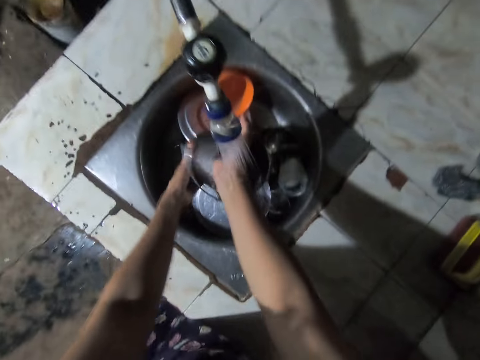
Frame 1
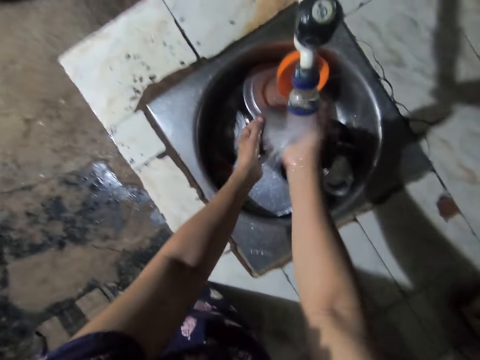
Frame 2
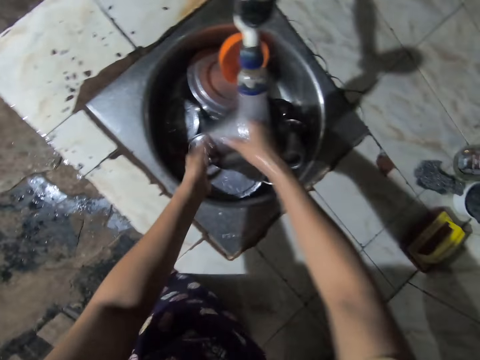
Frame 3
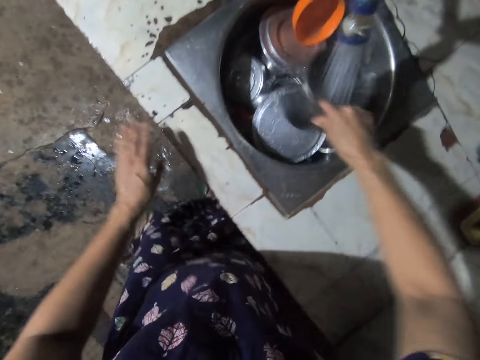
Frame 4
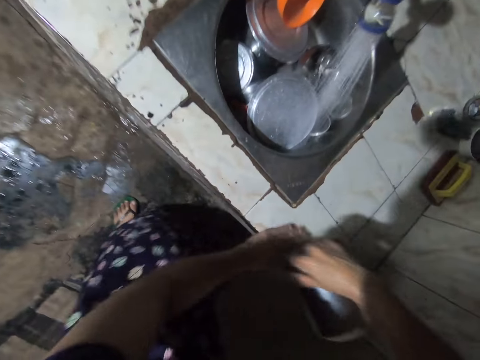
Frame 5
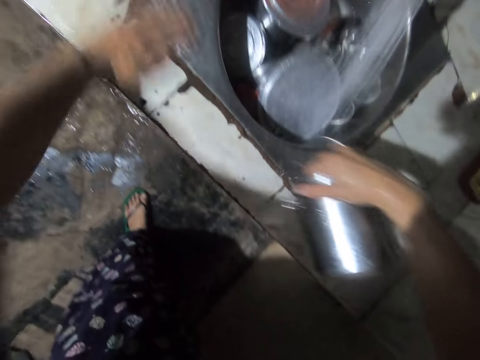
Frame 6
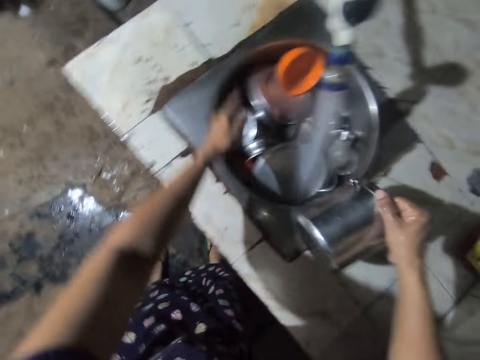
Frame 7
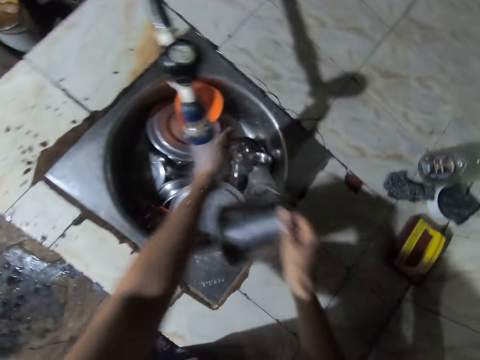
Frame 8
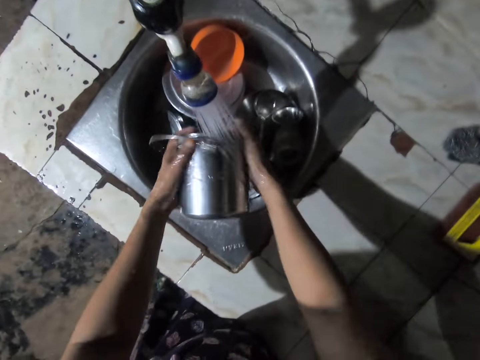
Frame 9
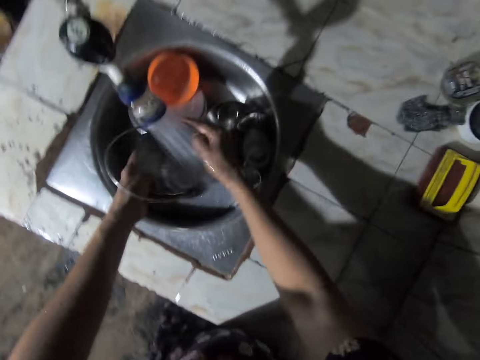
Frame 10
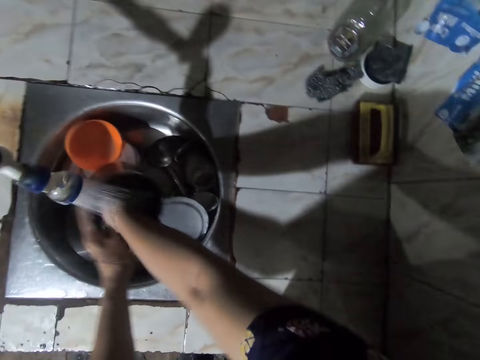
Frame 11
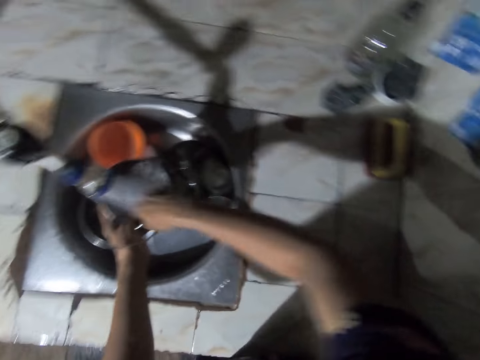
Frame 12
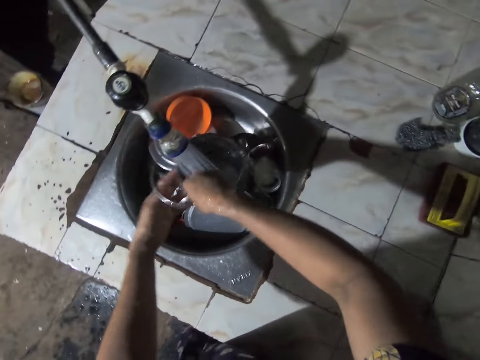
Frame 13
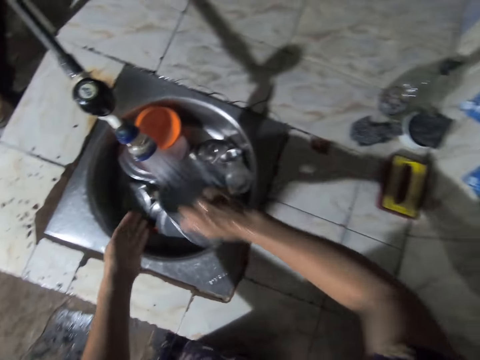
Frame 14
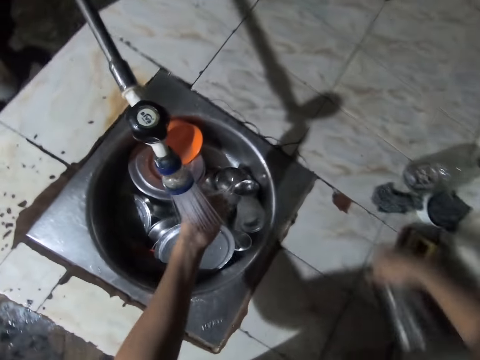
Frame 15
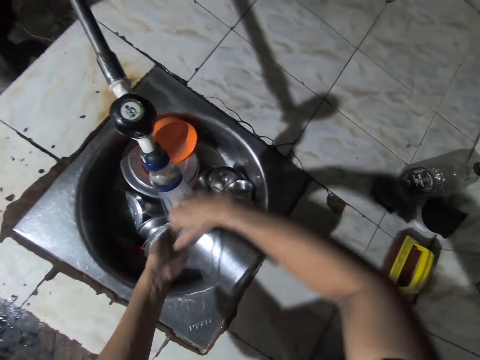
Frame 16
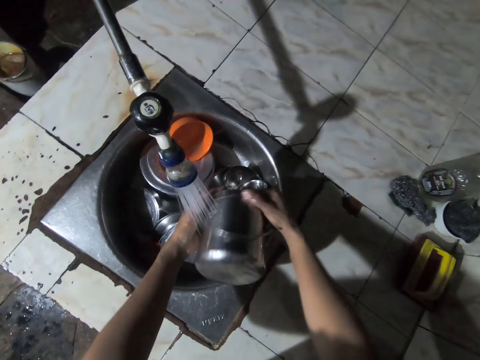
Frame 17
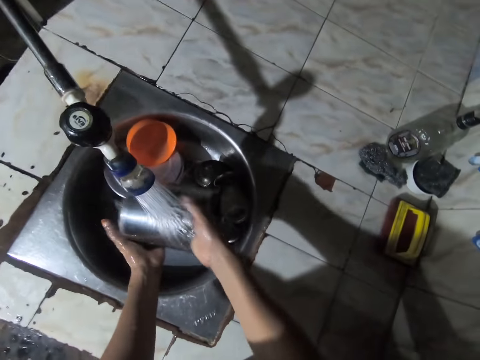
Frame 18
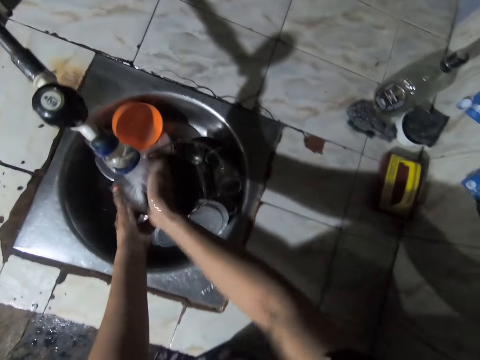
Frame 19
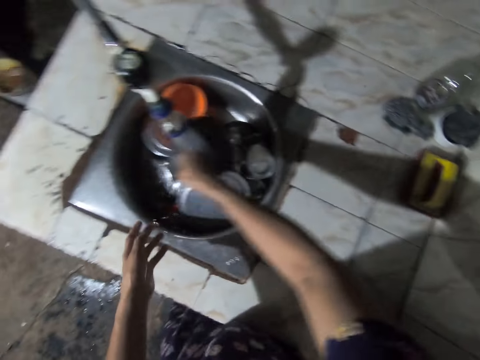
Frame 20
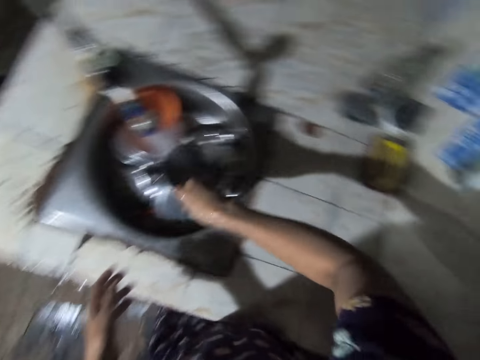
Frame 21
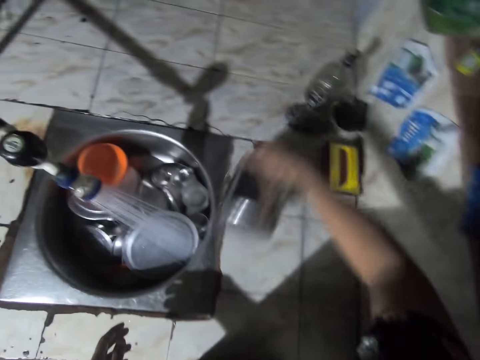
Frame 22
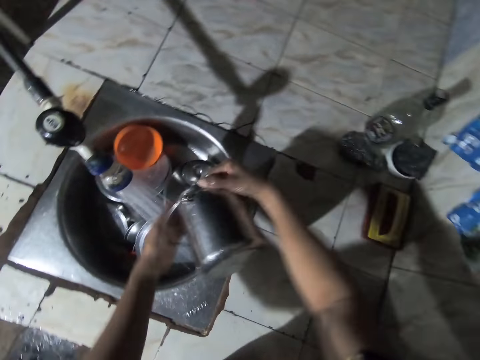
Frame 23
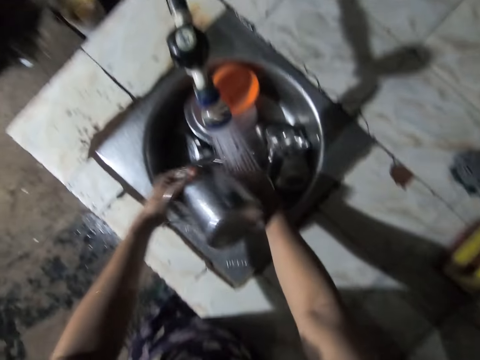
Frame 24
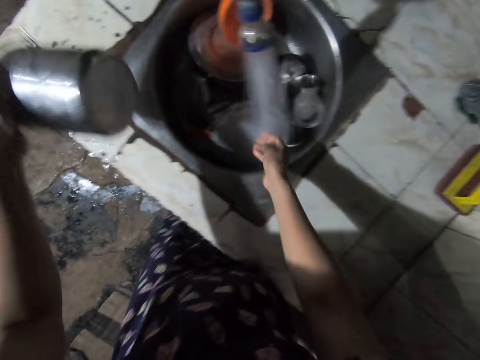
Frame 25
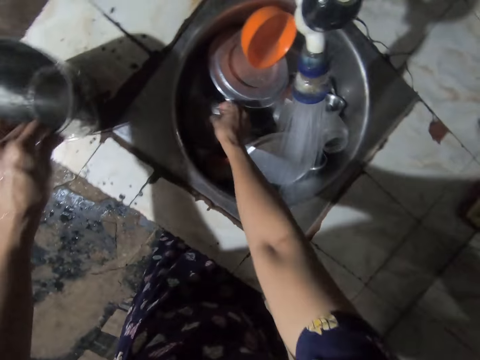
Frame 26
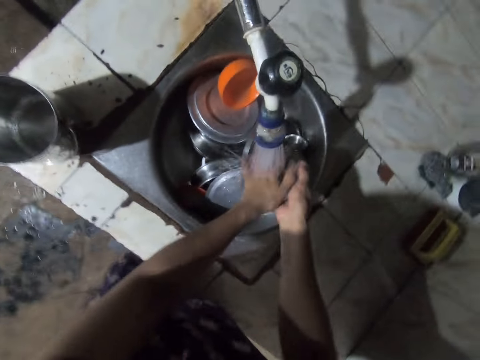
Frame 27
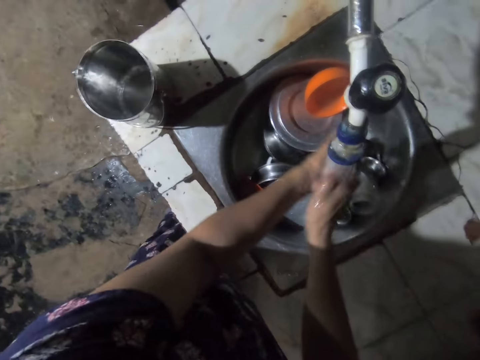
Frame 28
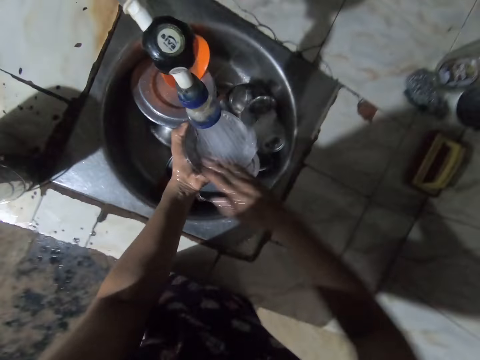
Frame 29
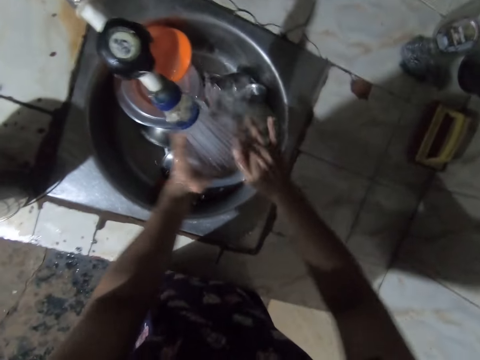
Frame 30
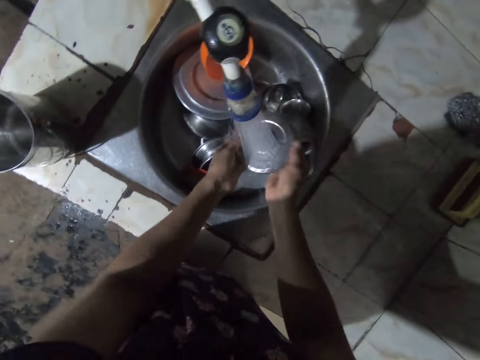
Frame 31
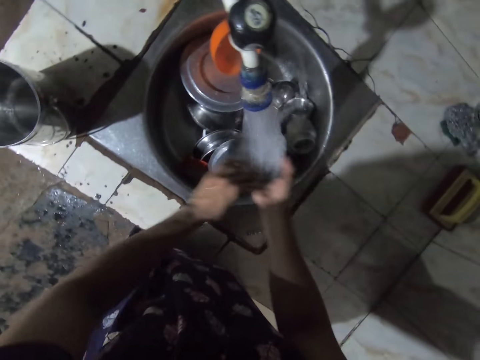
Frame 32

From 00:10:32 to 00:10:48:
The camera wearer rinses the dish. They pour water on the countertop. They rinse the dish. They pour water on the countertop. They rinse the dish. They pour water on the countertop. They rinse the dish. They place the dish on the surface. They wash the utensils and rinse the dish lid.

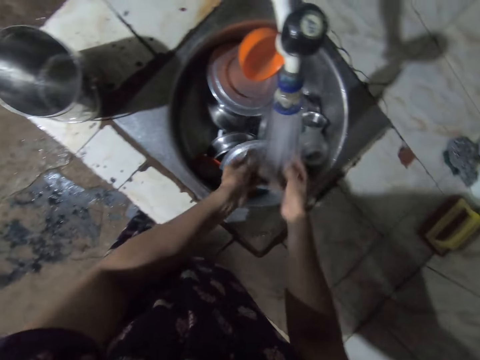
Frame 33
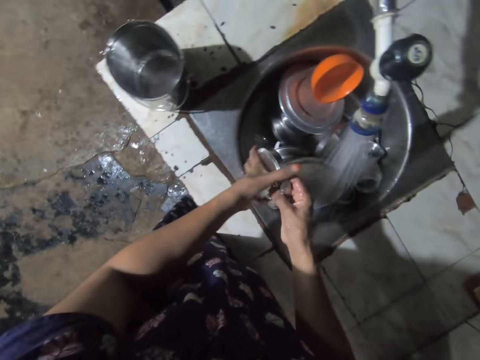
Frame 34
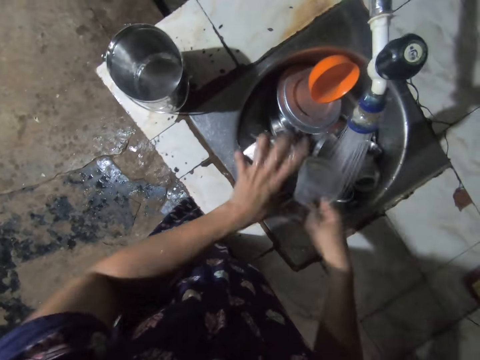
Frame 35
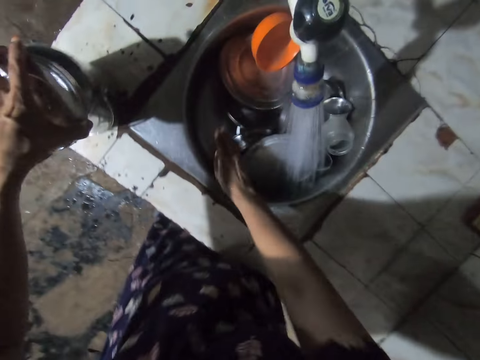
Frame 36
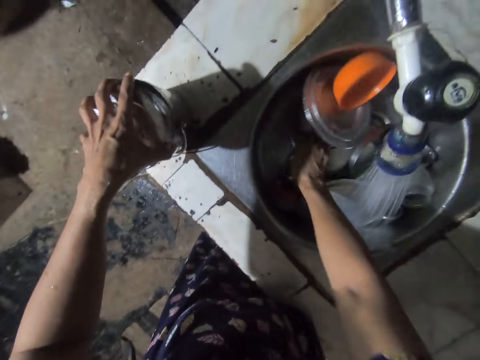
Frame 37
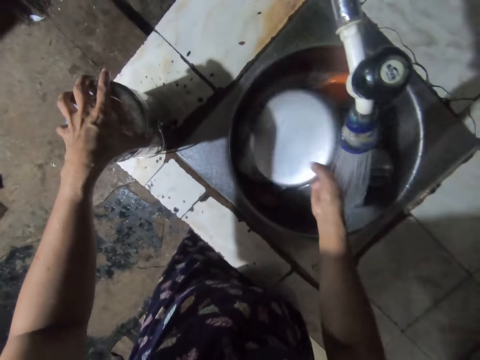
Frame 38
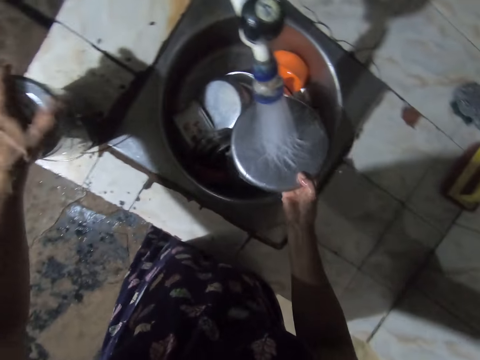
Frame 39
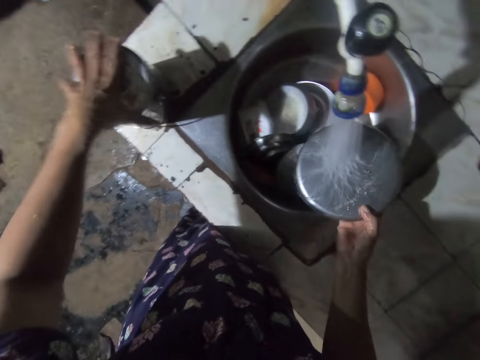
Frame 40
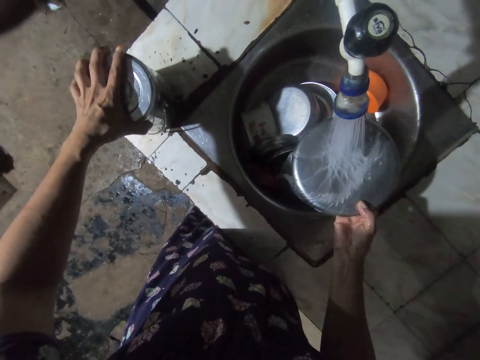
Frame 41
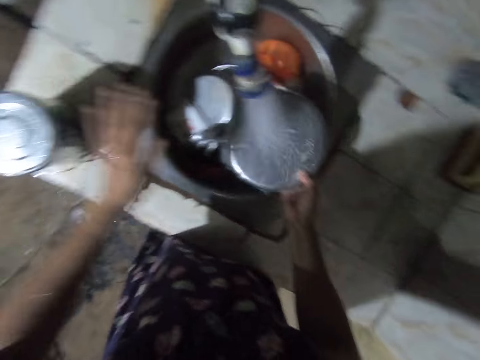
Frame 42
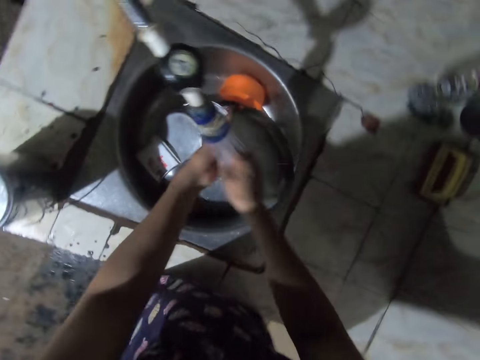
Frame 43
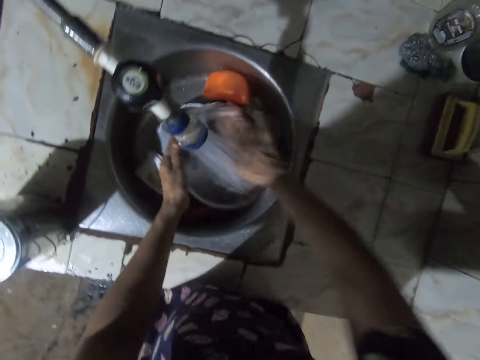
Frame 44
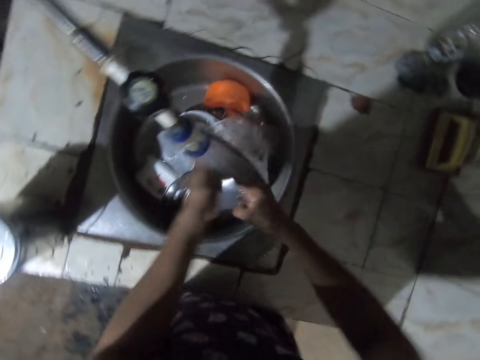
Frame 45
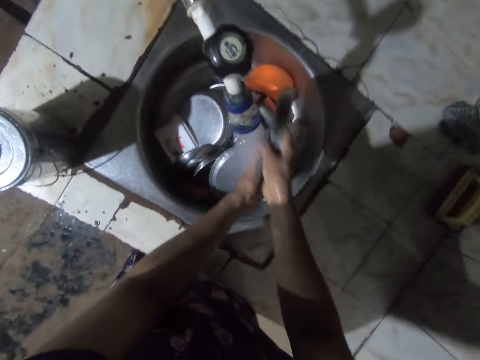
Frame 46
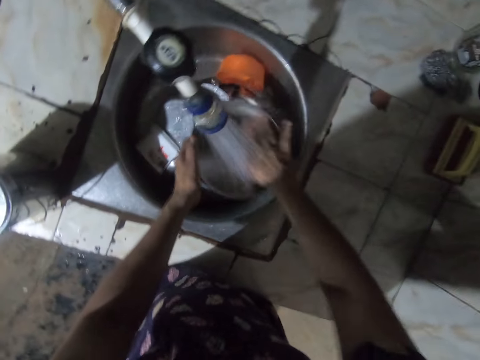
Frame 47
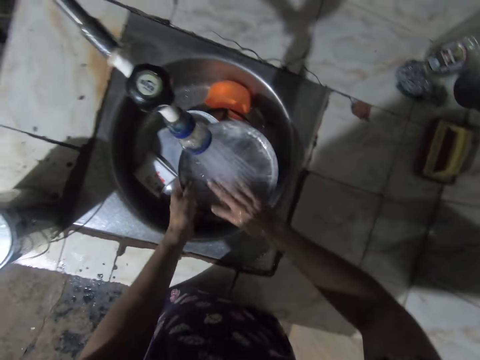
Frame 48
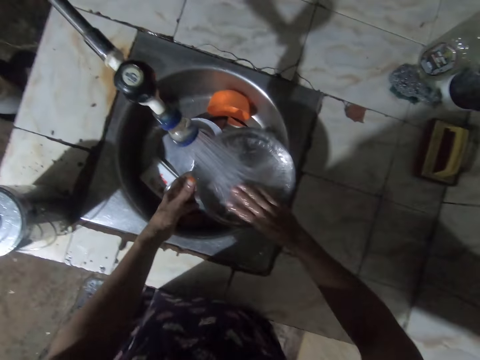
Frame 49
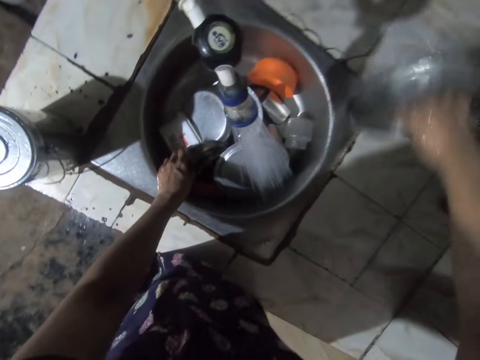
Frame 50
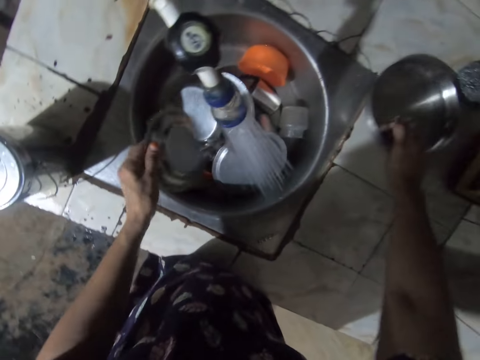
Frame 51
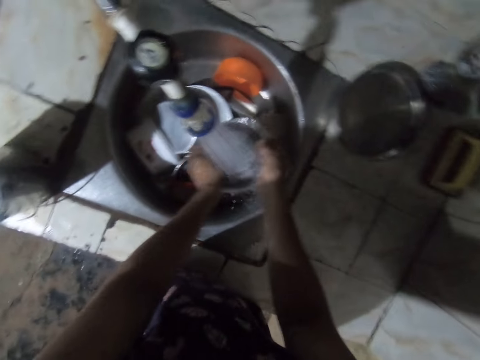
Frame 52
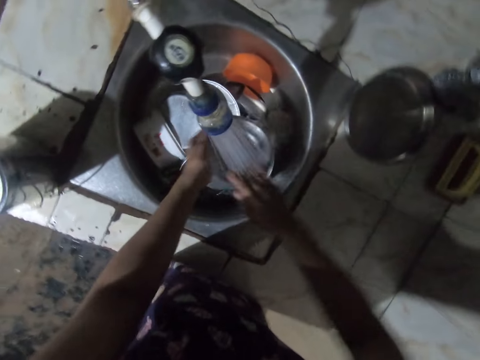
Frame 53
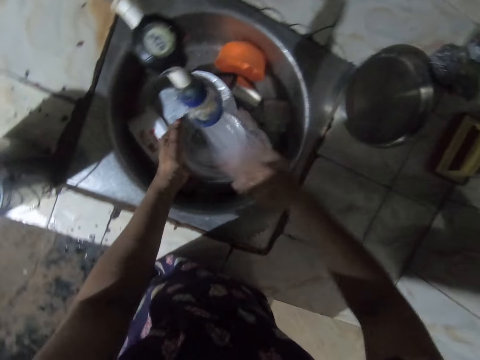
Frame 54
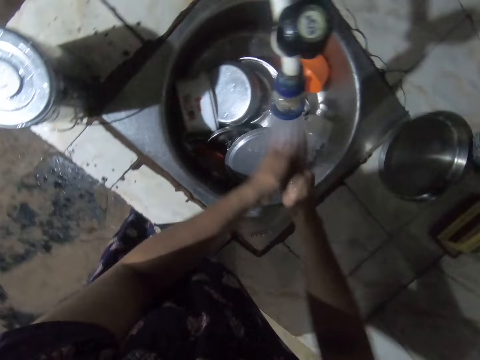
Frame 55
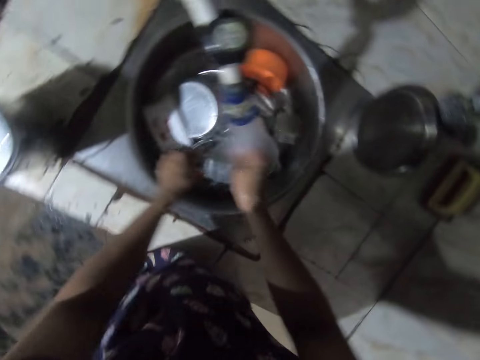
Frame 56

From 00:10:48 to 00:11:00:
The camera wearer places the dish lid on the dish. They rinse the utensil. They pour the water on the surface and place the utensil on the surface. They rinse the plate.
